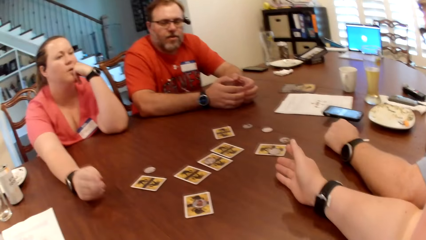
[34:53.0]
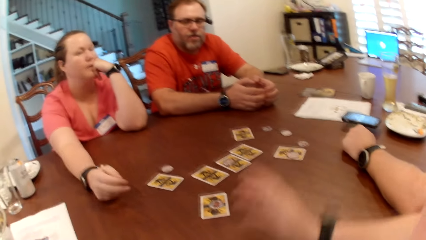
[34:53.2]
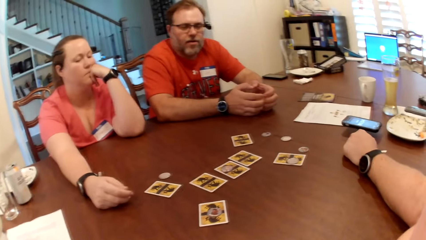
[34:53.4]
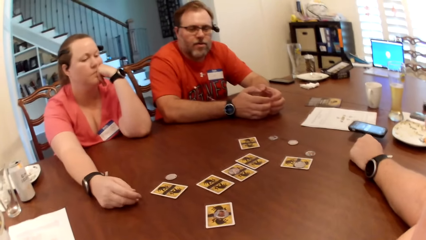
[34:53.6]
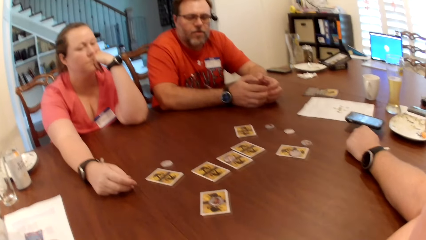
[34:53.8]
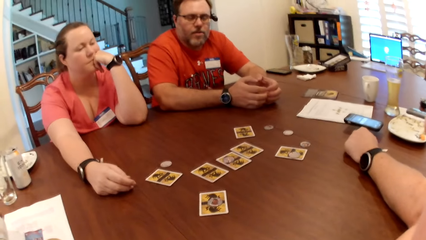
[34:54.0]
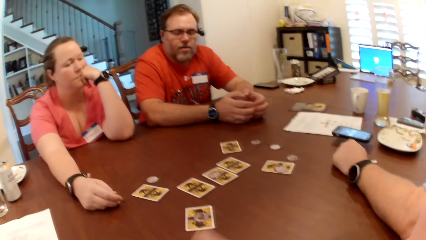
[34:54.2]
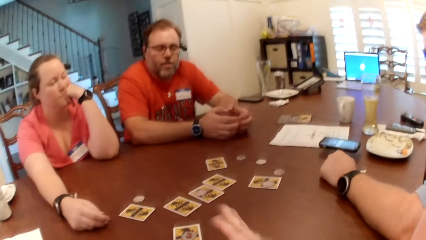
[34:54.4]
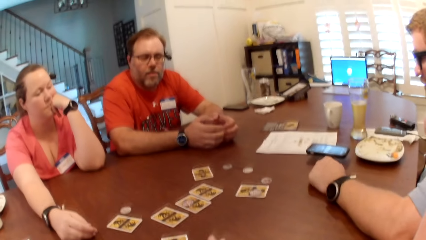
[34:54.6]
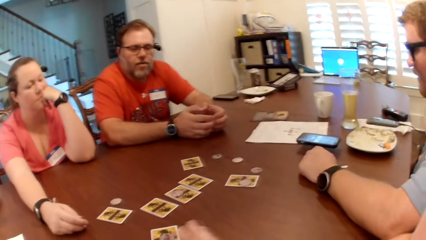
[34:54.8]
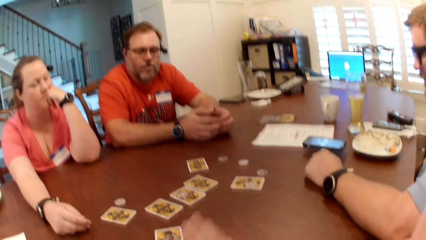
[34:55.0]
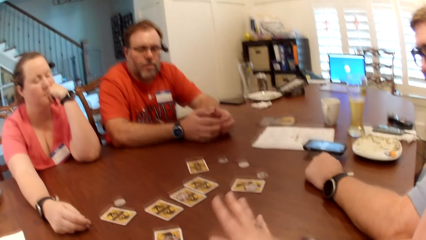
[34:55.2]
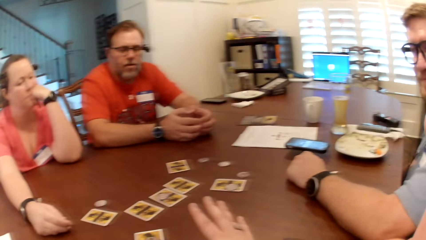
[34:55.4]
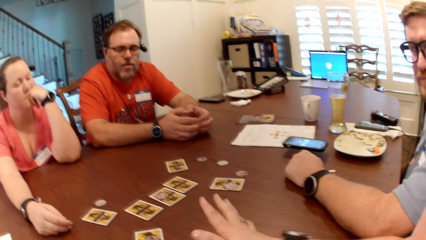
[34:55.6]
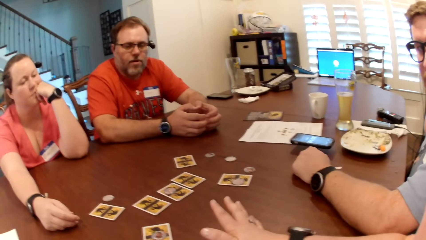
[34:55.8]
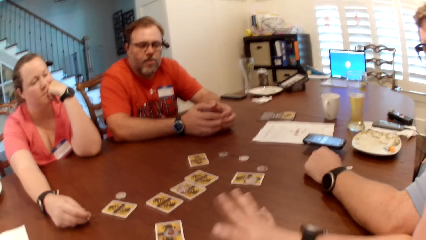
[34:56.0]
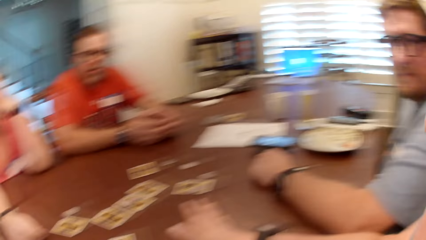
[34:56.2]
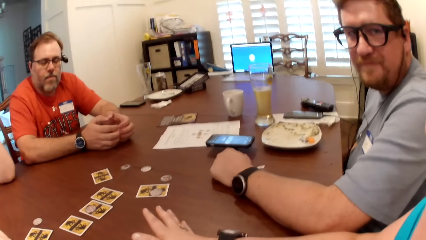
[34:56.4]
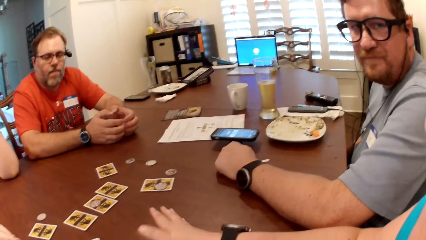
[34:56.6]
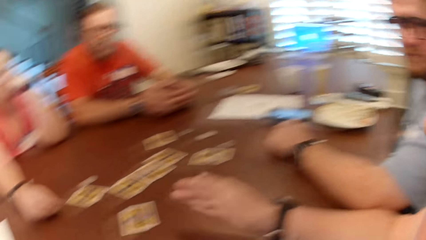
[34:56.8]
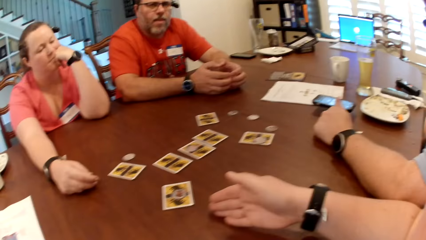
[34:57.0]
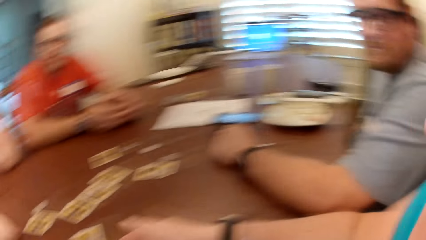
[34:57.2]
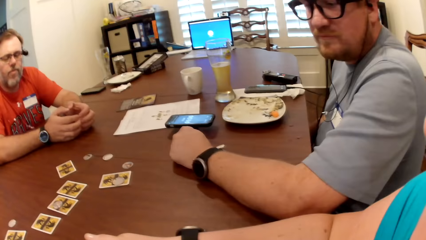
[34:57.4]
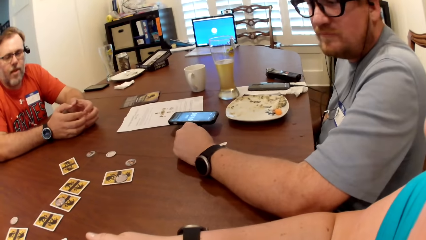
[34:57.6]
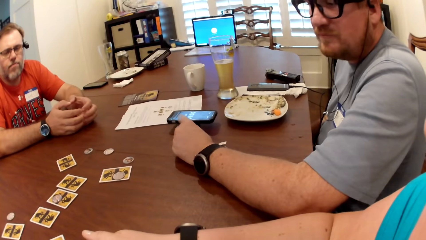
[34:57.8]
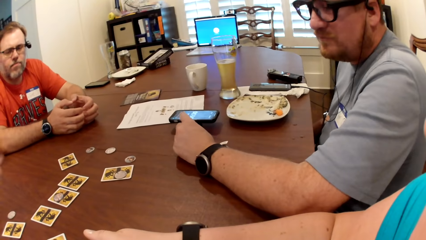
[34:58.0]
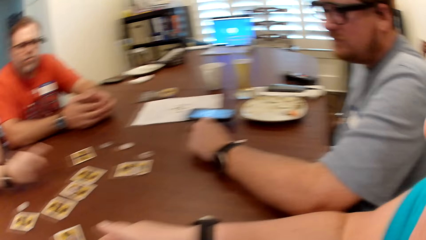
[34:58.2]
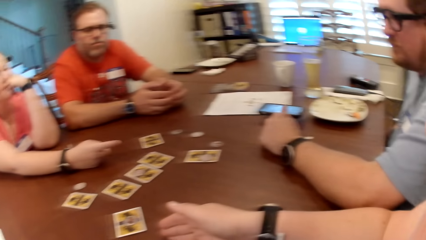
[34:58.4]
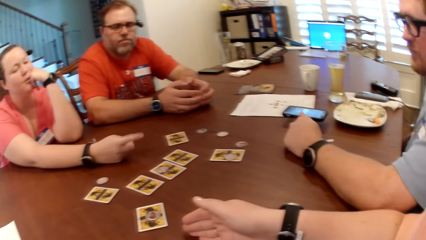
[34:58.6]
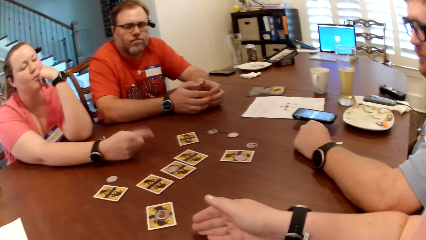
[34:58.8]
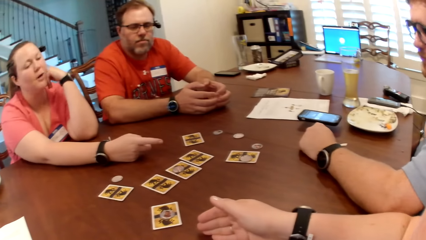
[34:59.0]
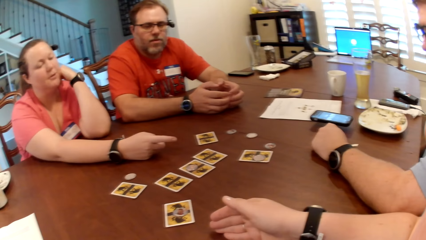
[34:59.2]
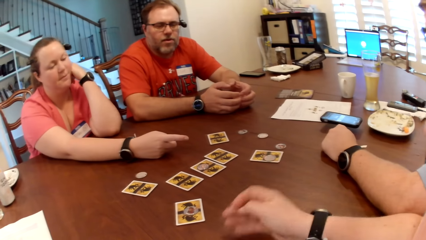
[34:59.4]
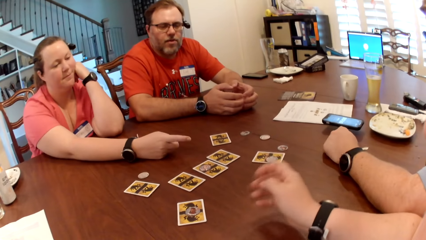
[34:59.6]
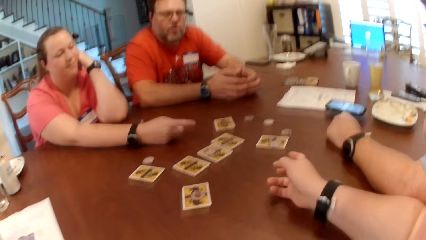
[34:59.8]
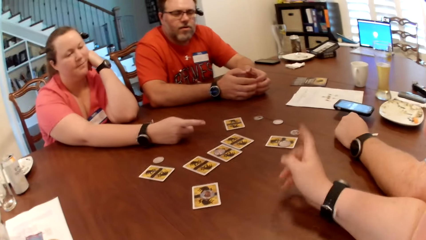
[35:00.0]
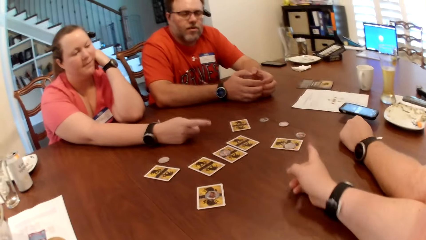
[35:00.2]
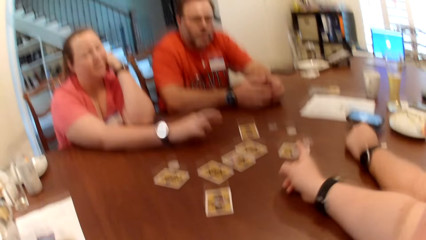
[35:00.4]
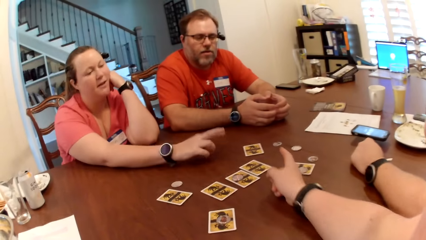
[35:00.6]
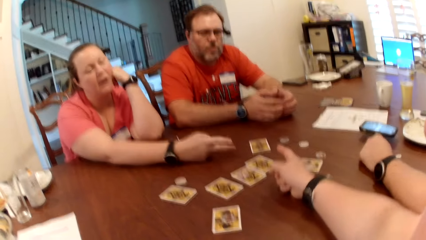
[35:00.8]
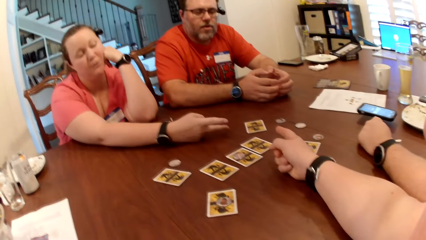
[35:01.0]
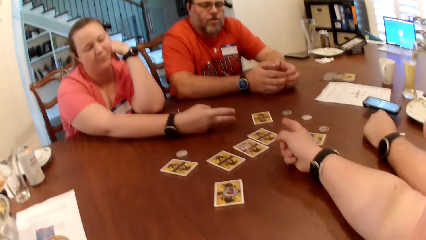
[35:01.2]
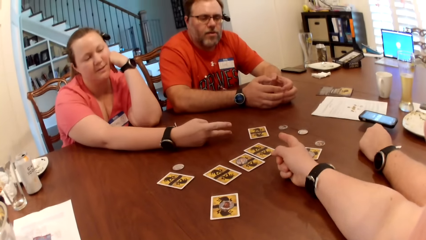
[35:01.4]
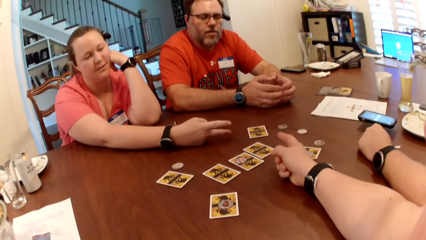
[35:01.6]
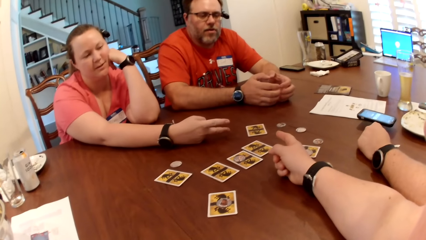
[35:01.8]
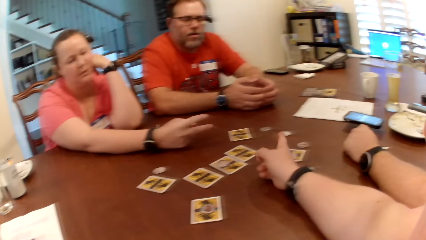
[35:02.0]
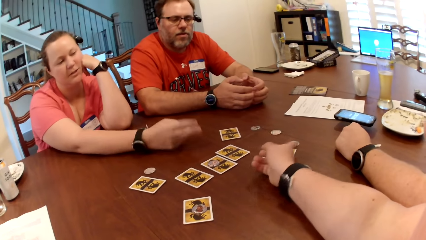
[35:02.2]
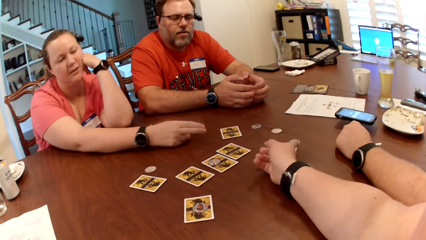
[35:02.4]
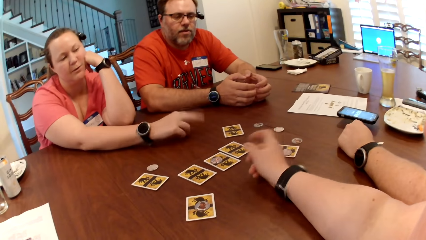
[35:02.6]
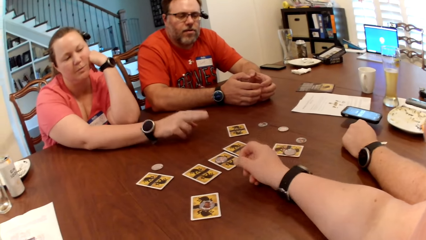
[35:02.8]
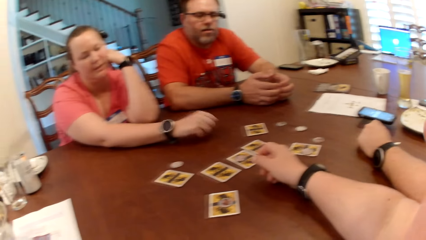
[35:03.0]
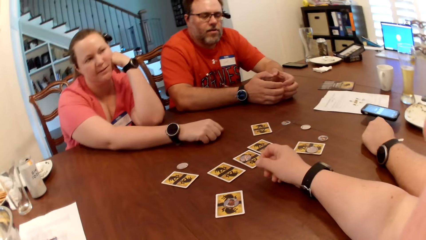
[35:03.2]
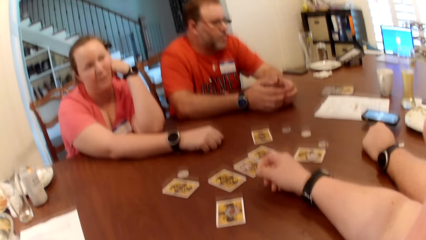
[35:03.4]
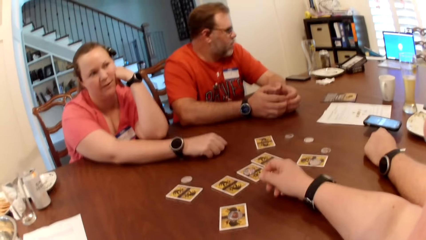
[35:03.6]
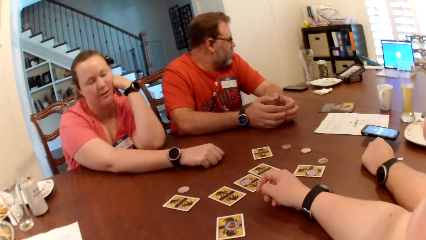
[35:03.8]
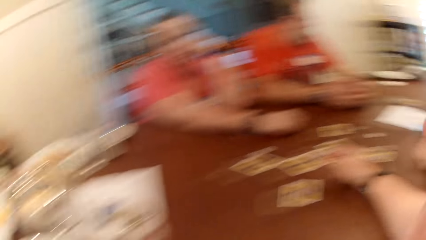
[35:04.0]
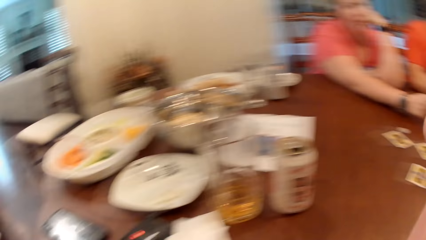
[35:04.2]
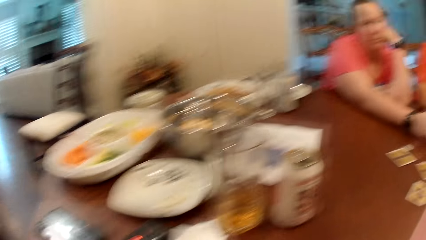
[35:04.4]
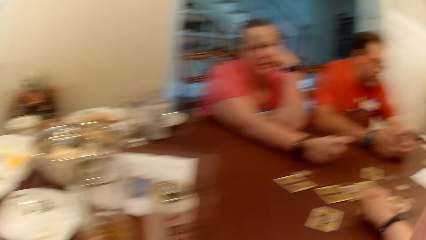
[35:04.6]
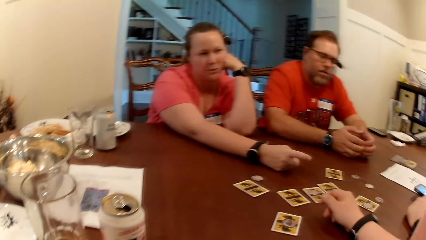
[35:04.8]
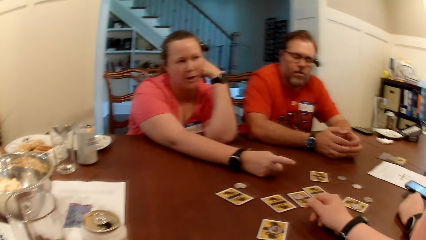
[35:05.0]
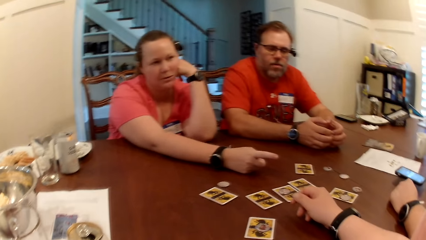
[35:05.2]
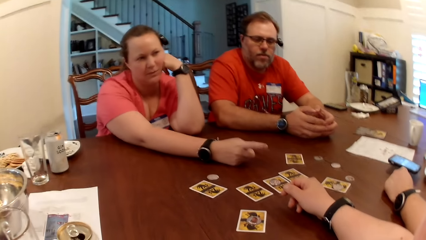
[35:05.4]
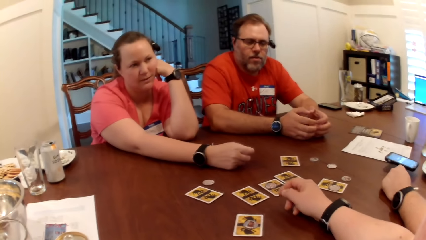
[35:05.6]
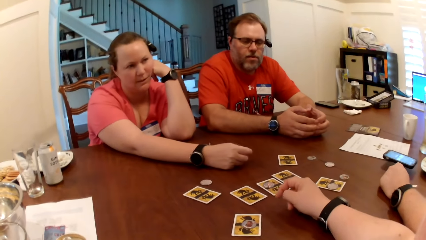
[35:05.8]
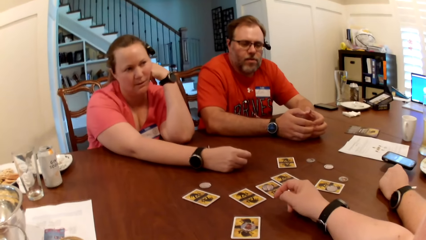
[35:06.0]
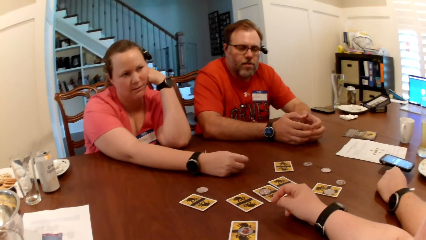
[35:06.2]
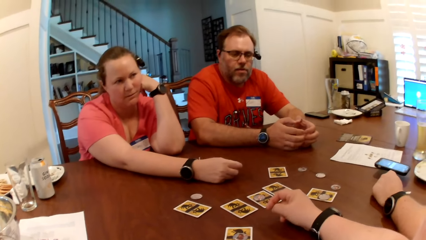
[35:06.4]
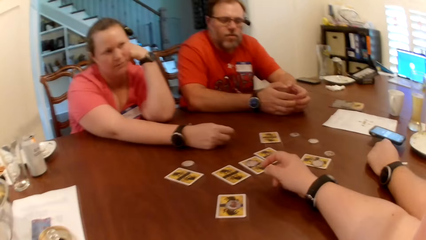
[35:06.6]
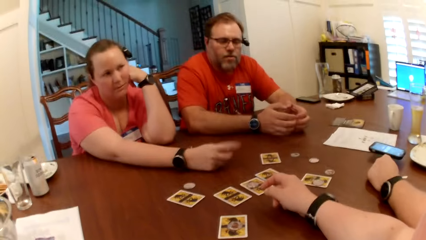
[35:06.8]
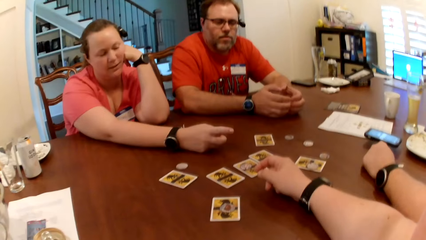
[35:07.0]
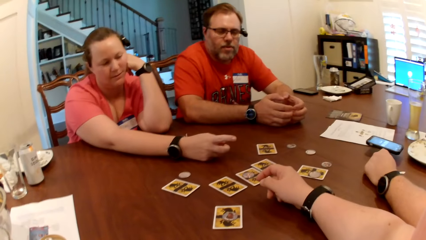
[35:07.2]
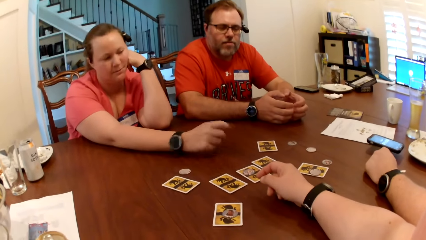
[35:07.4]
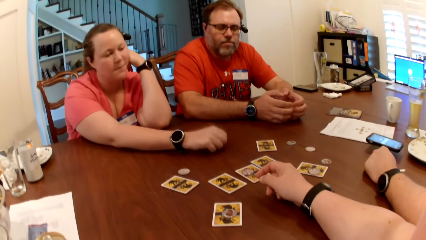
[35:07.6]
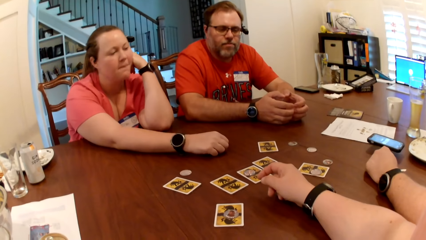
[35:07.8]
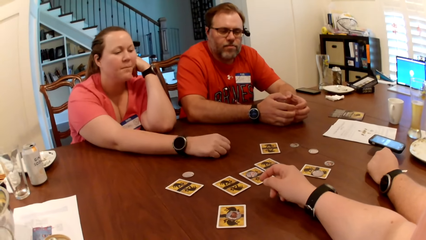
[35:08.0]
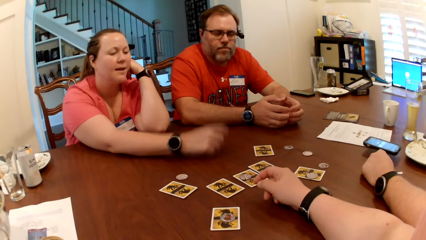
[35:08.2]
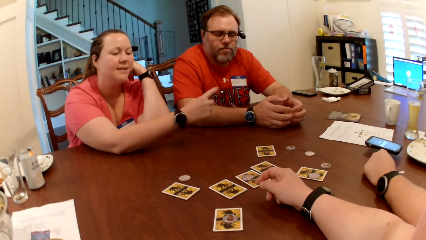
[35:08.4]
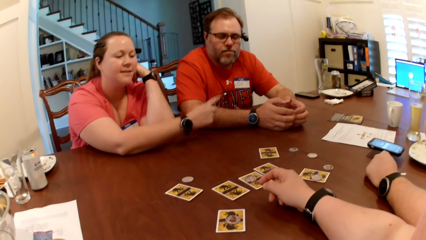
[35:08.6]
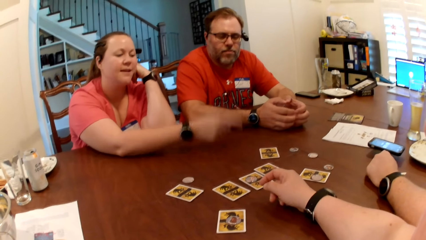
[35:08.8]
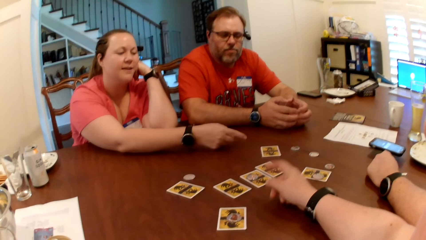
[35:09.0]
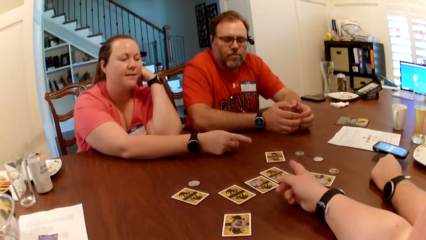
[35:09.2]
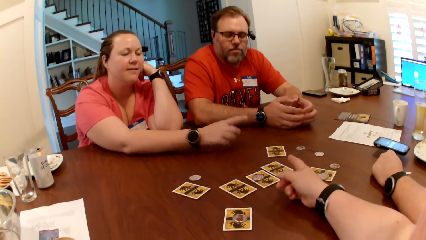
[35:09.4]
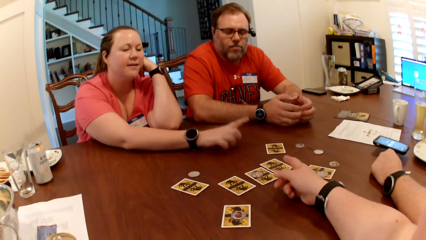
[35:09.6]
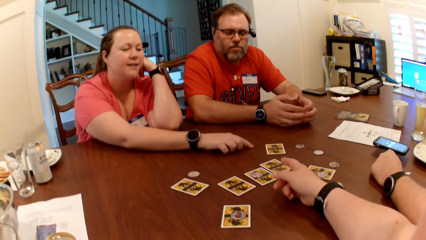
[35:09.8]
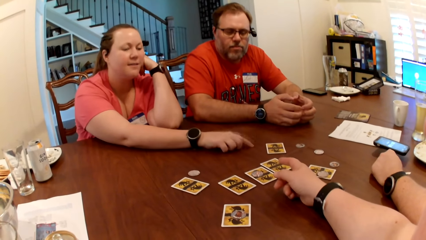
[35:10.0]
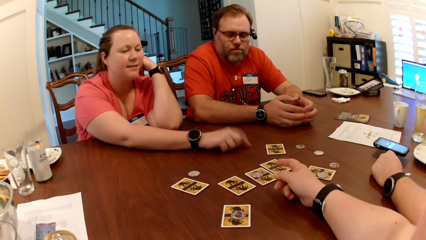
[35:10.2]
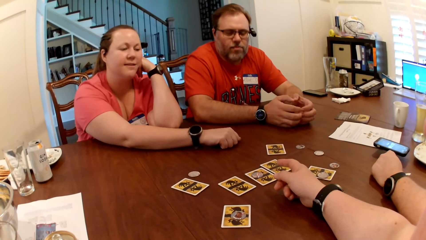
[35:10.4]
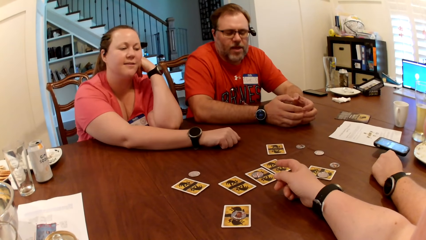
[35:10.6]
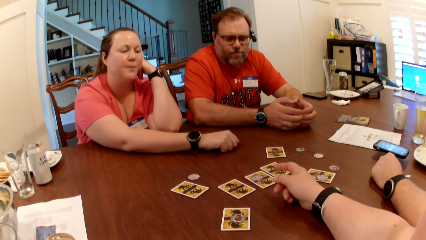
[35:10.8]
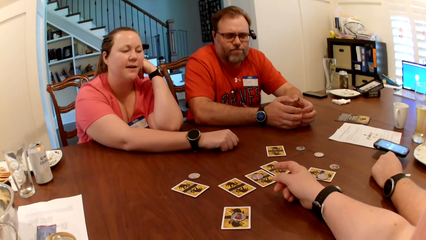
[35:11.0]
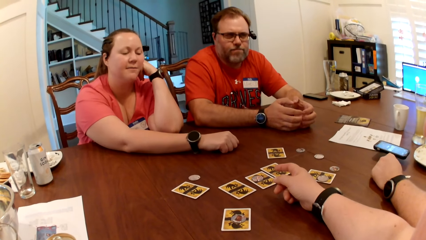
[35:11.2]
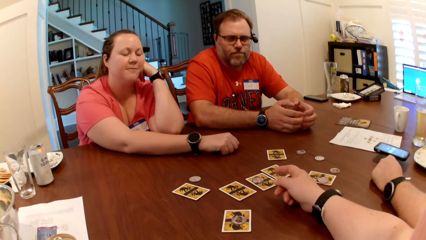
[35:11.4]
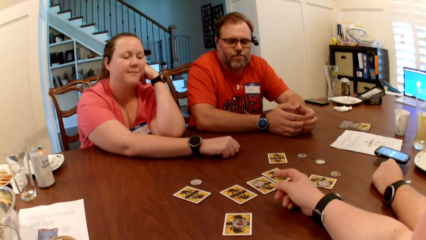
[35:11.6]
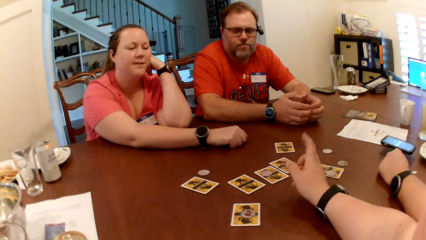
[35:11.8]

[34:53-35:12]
The camera wearer puts her right hand on the table. She gestures. She converses with the lady. She points with her right hand. The lady converses to the camera wearer. The camera wearer converses with the lady.
